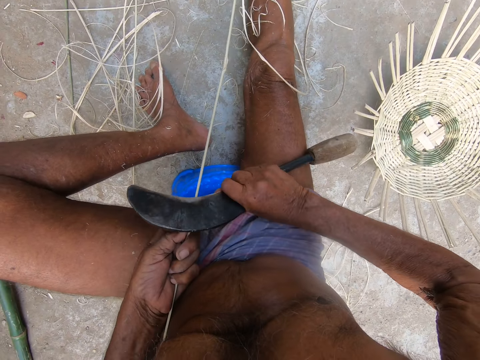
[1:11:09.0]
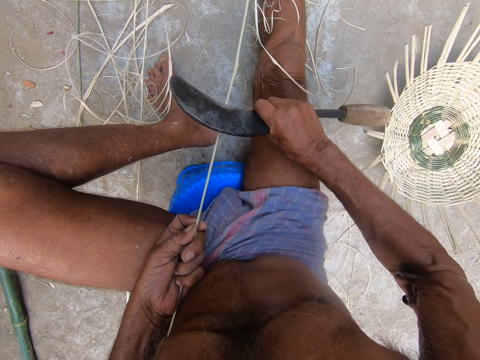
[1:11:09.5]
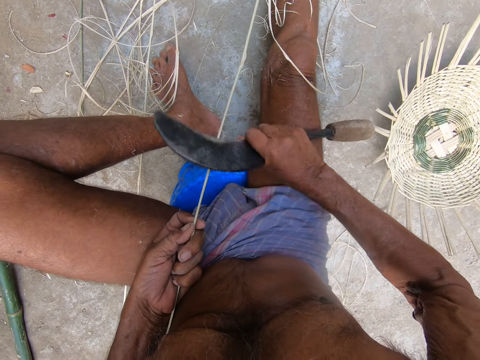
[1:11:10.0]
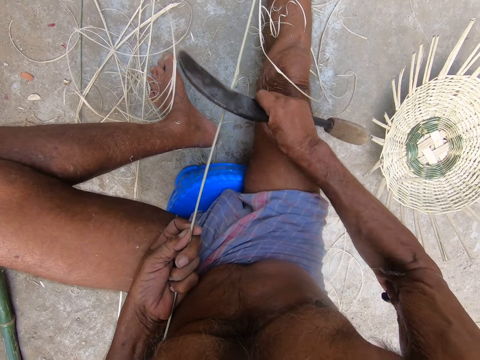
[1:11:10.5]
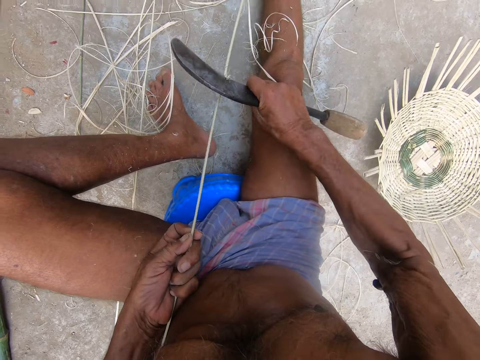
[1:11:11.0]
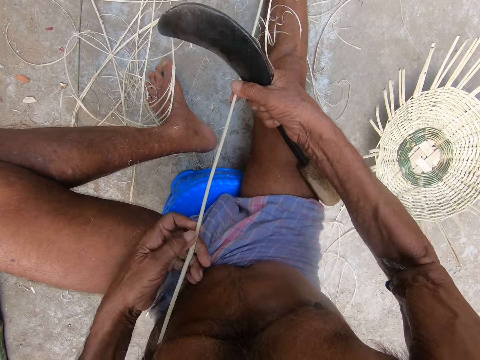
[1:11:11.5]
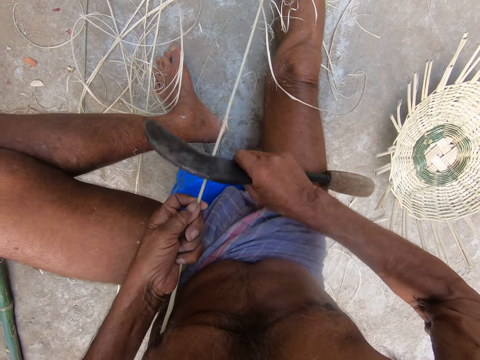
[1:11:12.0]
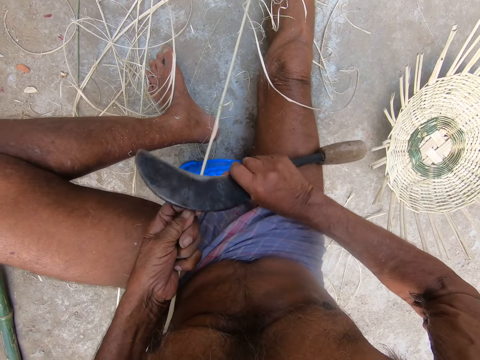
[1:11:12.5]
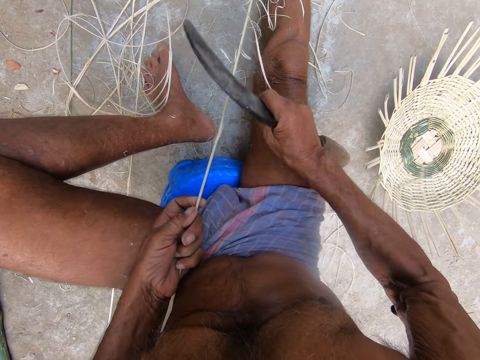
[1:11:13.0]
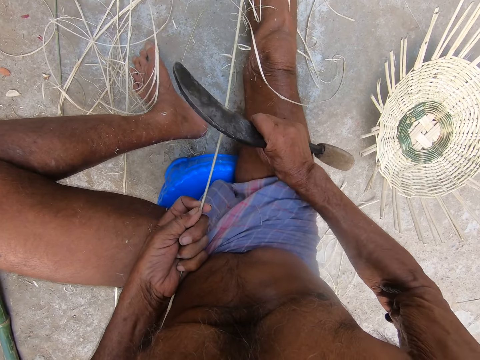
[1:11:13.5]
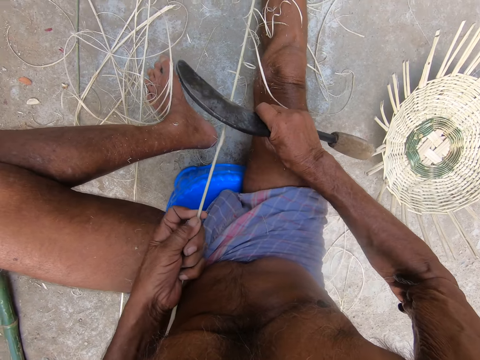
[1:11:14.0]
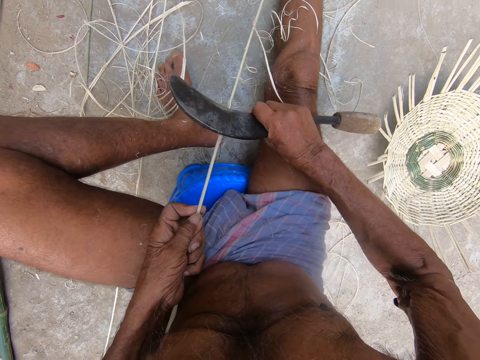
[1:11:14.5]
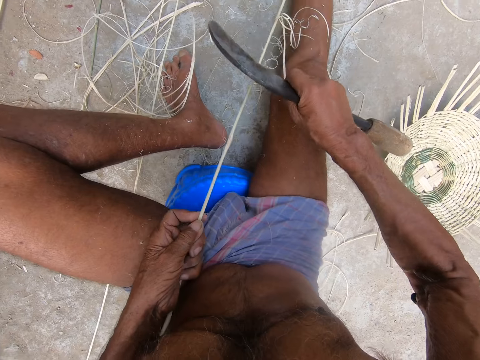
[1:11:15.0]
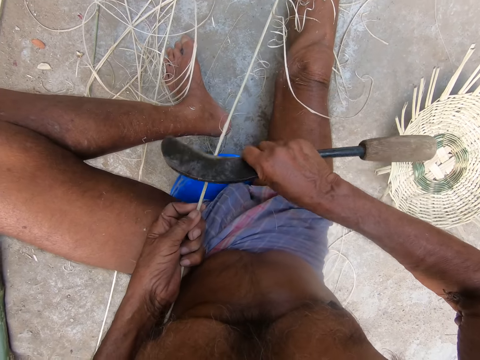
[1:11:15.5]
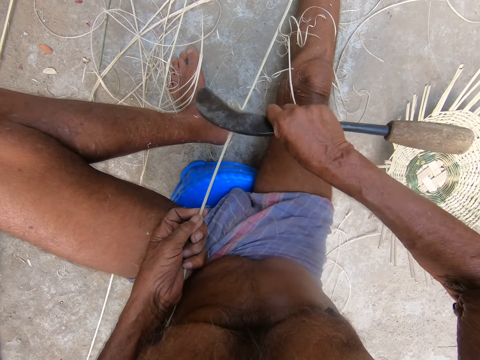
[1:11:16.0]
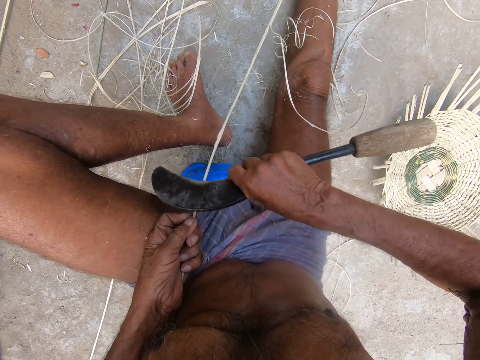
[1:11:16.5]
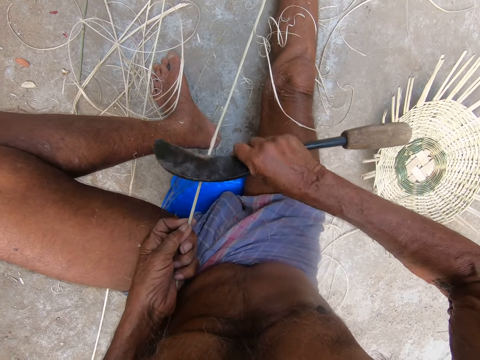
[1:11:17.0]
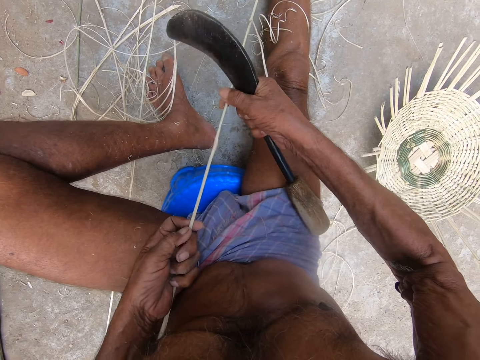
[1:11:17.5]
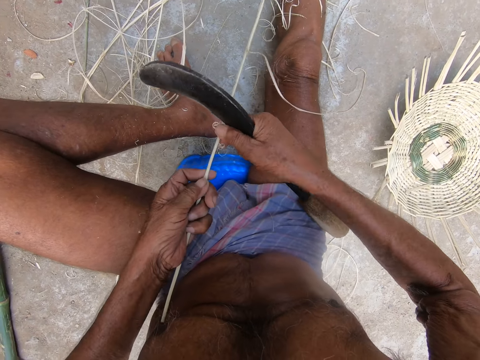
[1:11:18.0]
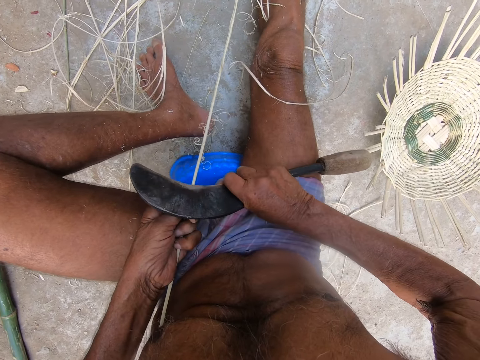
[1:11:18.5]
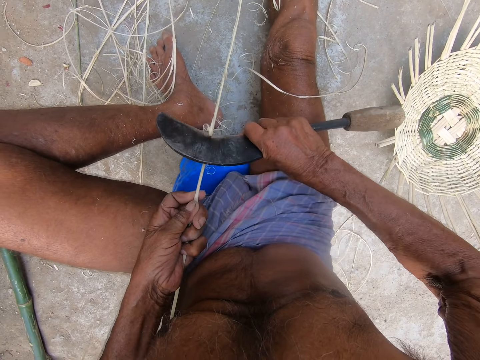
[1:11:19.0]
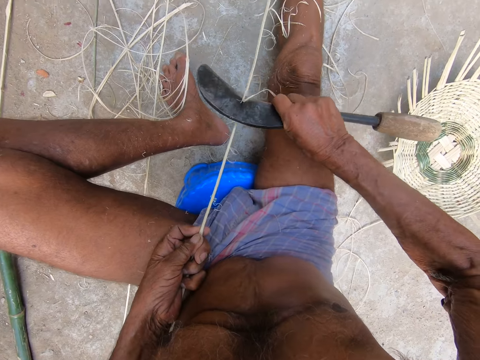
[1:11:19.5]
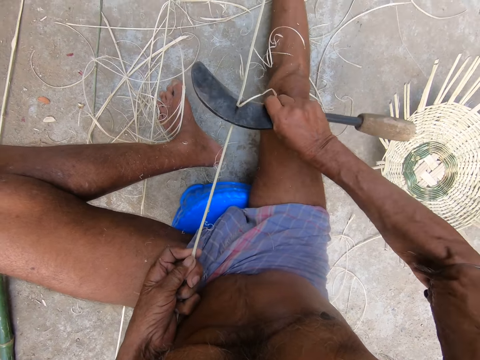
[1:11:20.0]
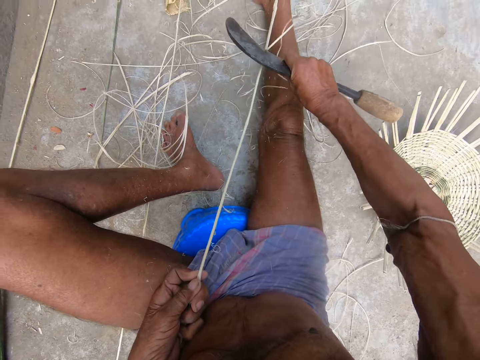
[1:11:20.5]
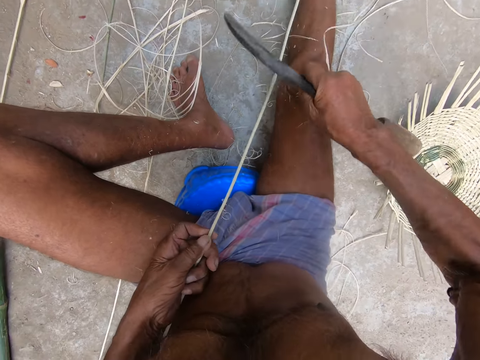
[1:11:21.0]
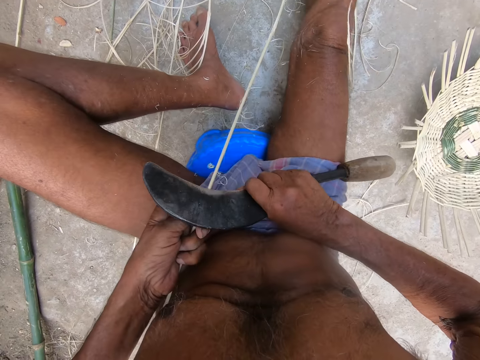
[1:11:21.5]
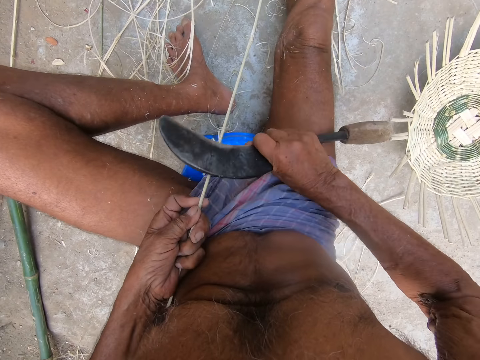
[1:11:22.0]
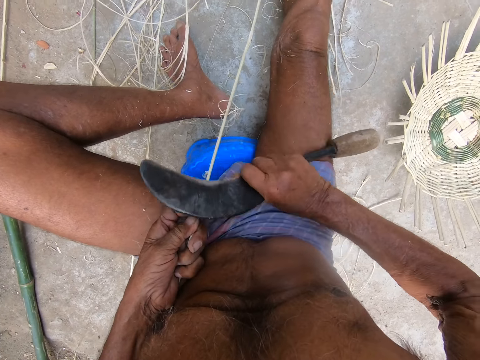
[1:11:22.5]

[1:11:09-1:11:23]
The camera wearer pulls the willow rod or bamboo stick with both hands. He scrapes the willow rod with the sickle in his right hand. He sharpens the bamboo stick. He pulls the willow rod with both hands. He scrapes the willow rod with the sickle in his right hand. He sharpens the bamboo stick.

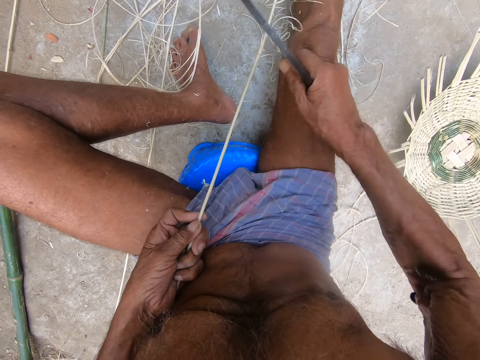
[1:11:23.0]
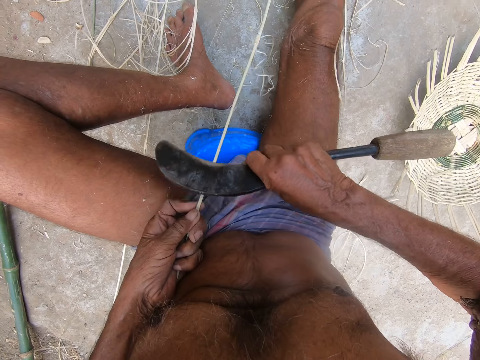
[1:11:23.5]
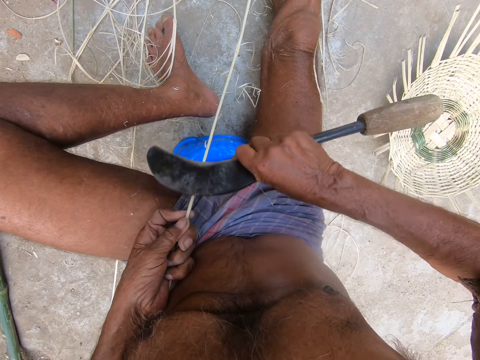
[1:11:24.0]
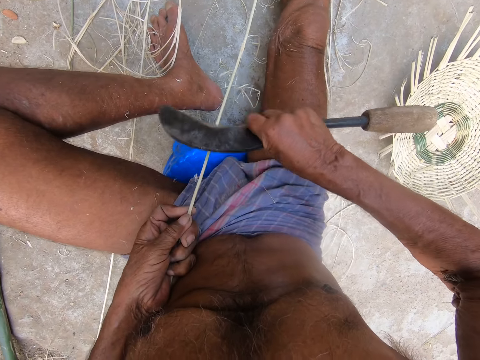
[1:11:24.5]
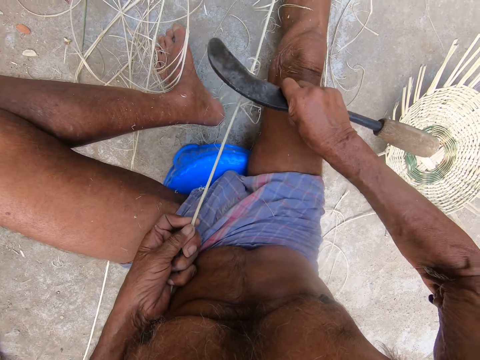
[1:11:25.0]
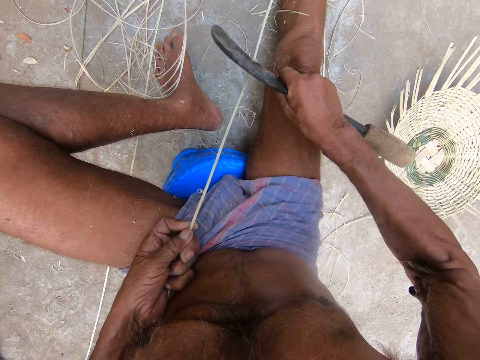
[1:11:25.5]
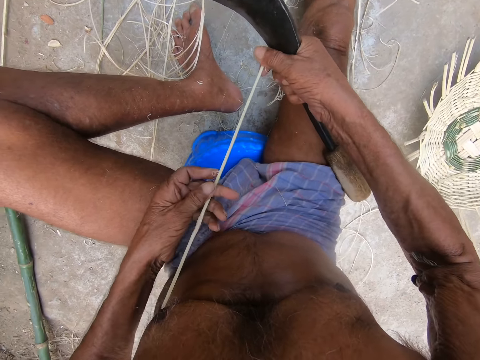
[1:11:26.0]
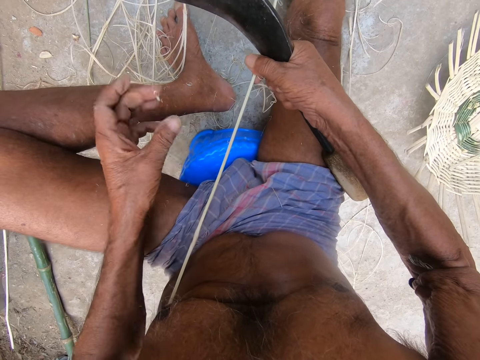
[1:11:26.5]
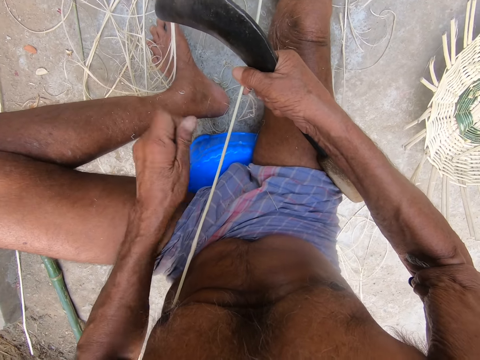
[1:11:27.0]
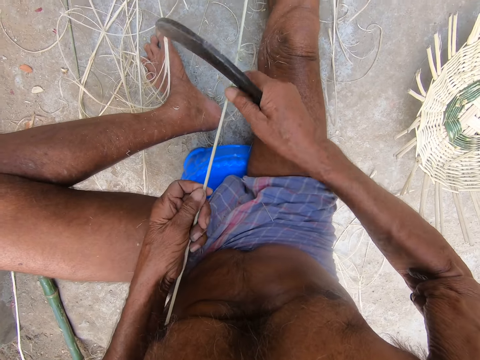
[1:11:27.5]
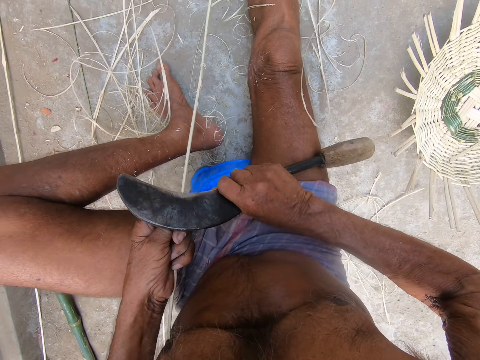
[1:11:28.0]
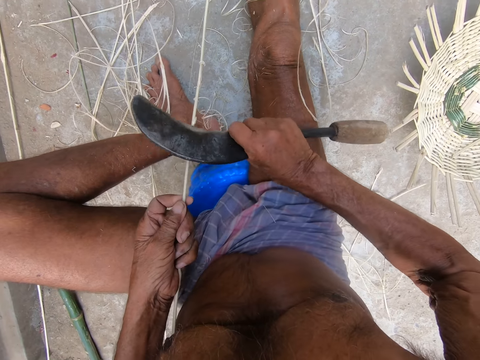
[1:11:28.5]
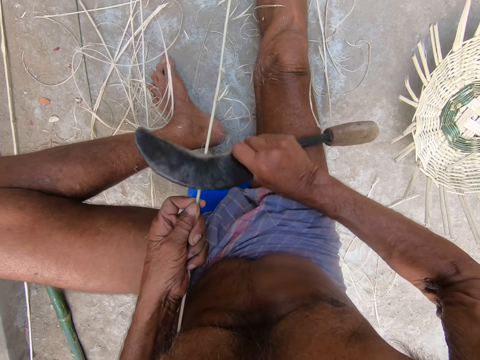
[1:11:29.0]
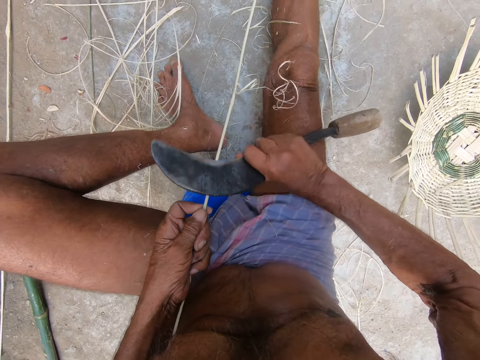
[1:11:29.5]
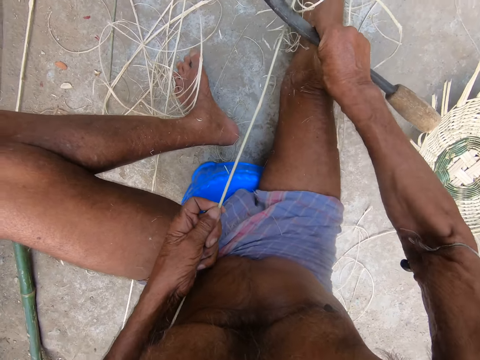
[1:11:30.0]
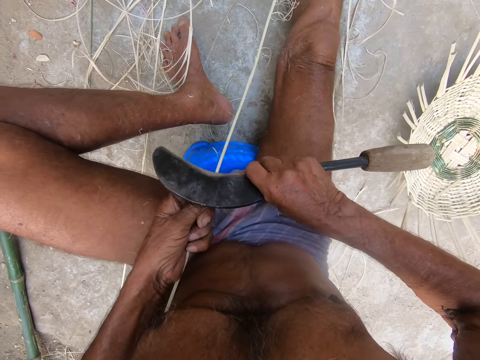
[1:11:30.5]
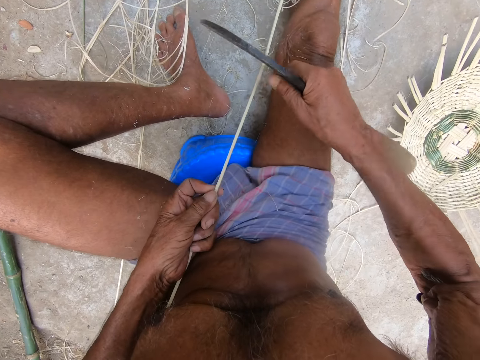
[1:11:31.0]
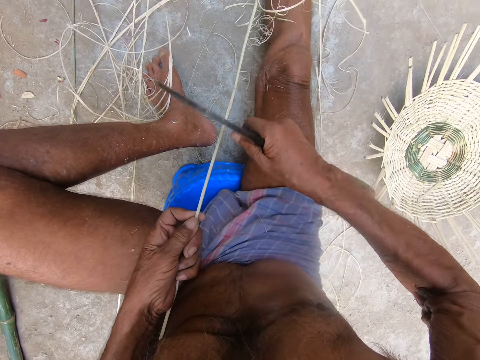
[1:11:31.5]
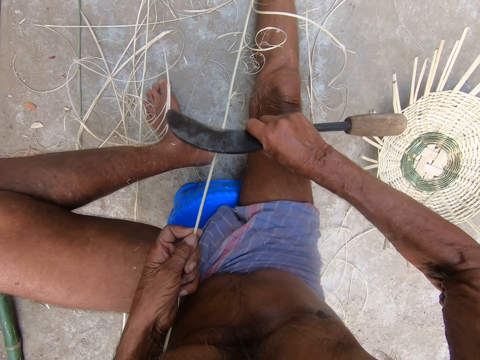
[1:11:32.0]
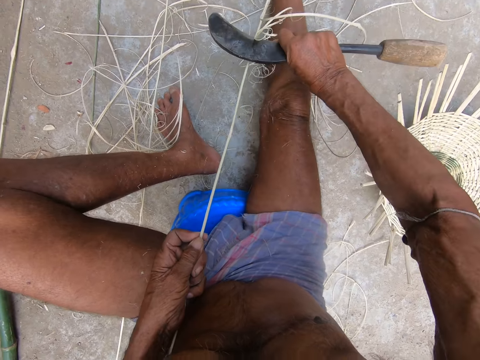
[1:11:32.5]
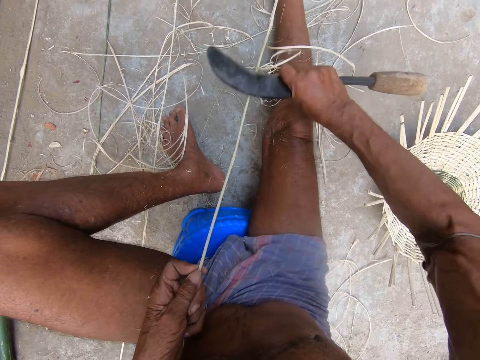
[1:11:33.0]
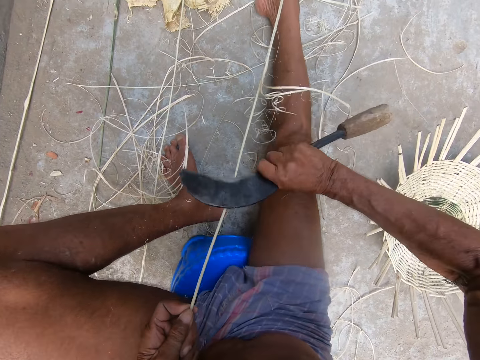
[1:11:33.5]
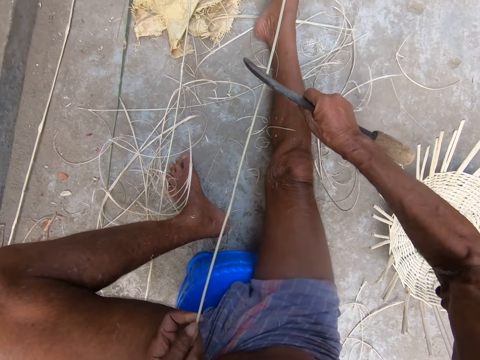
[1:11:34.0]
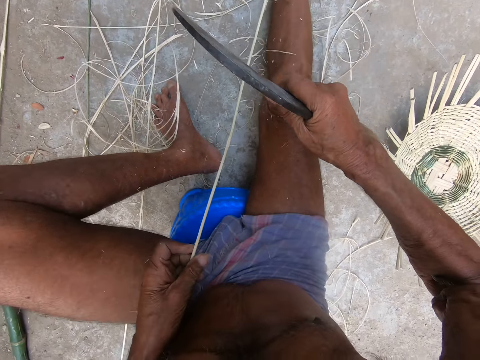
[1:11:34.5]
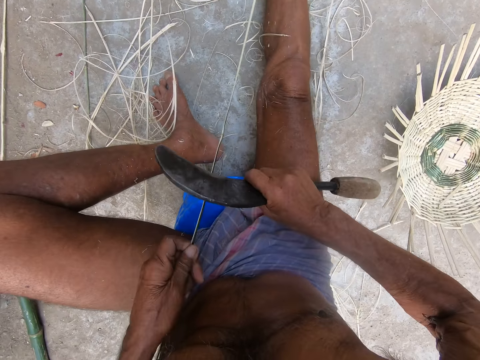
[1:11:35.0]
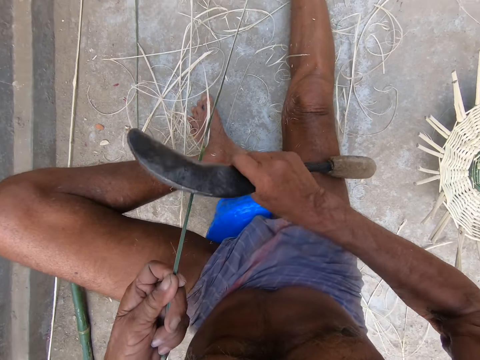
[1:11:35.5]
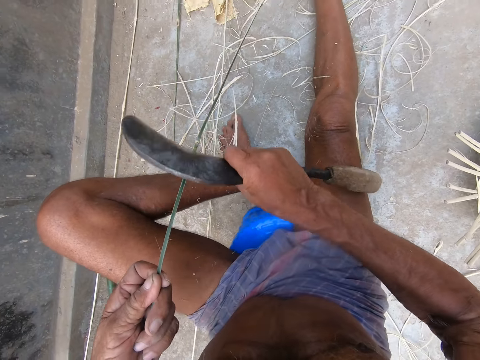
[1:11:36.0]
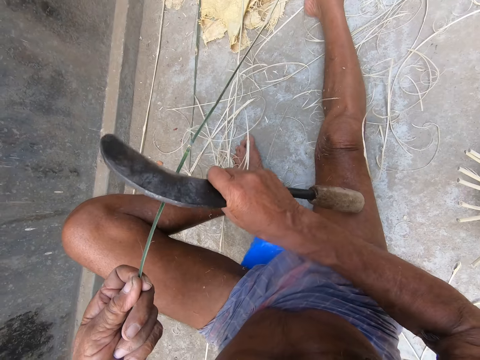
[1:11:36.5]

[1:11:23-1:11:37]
The camera wearer peels off willow rod shavings from the willow rod or bamboo stick with his left hand. He holds the willow rod with his left hand. He scrapes the willow rod with the sickle in his right hand. He sharpens the bamboo stick. He lifts the willow rod with his left hand. He scrapes the willow rod with the sickle in his right hand.
